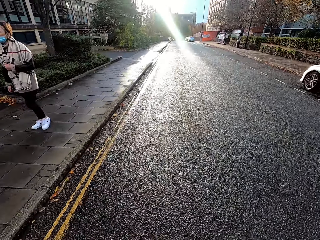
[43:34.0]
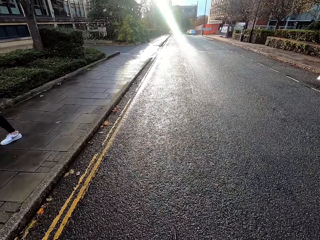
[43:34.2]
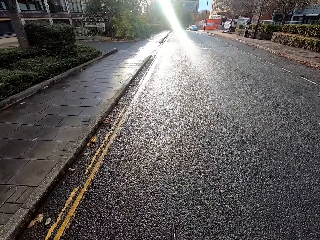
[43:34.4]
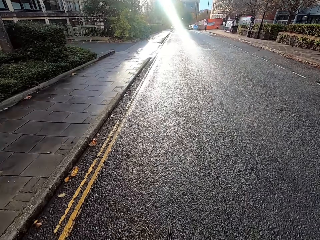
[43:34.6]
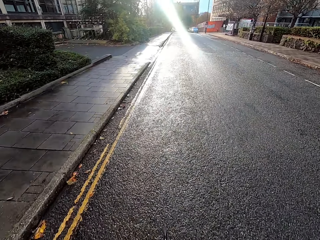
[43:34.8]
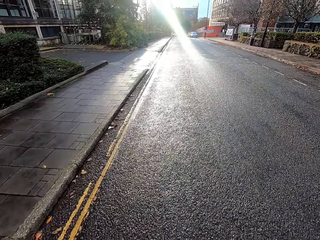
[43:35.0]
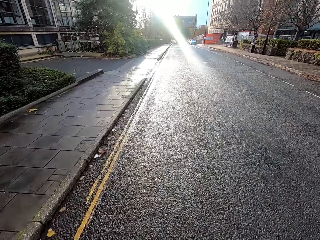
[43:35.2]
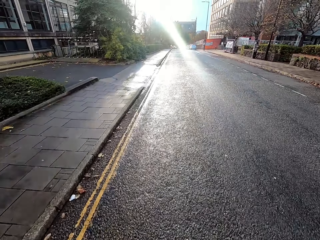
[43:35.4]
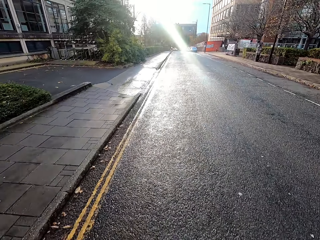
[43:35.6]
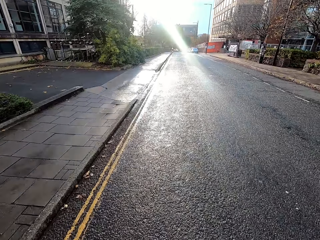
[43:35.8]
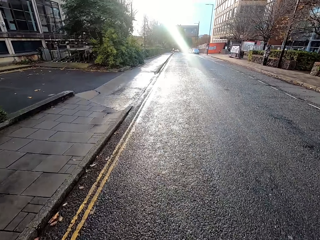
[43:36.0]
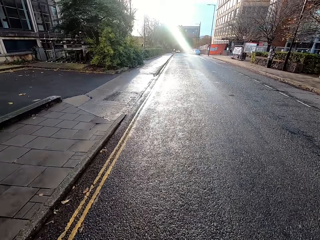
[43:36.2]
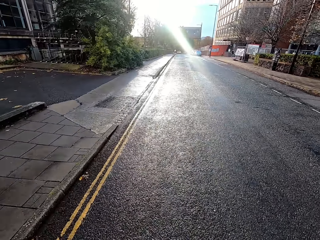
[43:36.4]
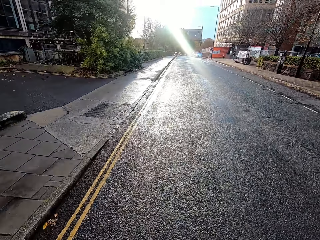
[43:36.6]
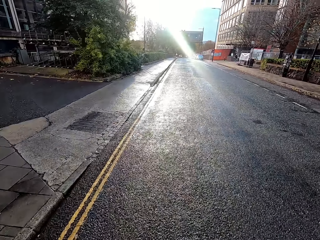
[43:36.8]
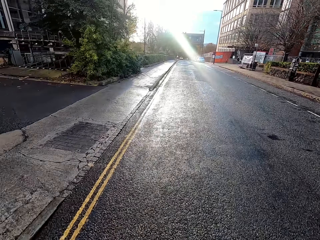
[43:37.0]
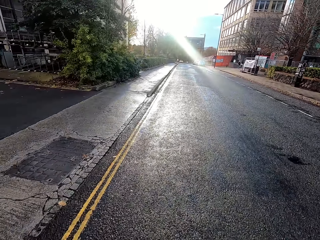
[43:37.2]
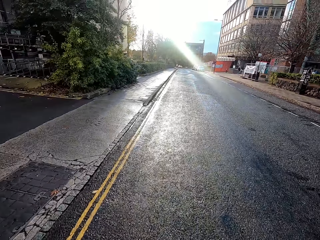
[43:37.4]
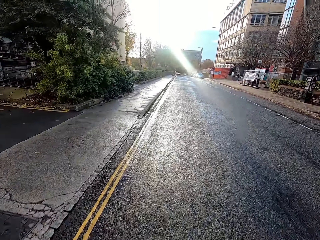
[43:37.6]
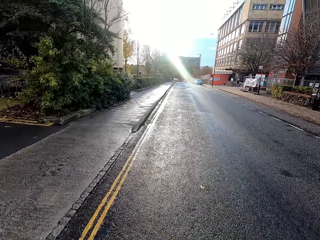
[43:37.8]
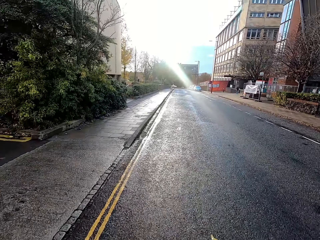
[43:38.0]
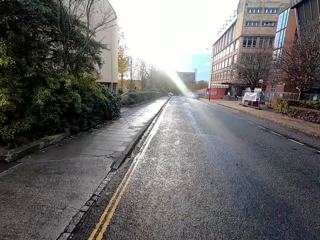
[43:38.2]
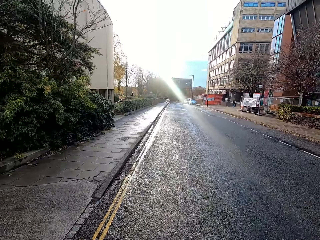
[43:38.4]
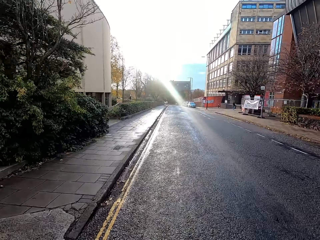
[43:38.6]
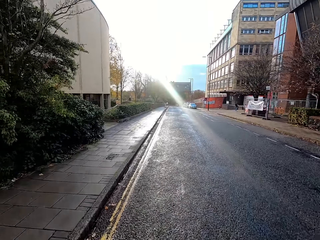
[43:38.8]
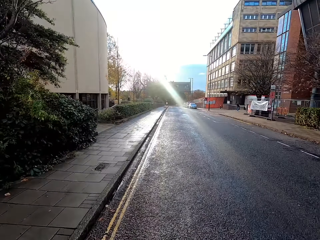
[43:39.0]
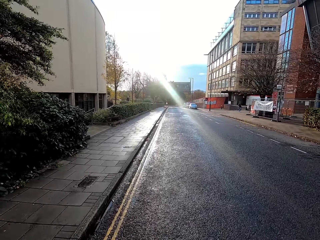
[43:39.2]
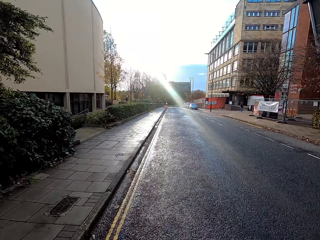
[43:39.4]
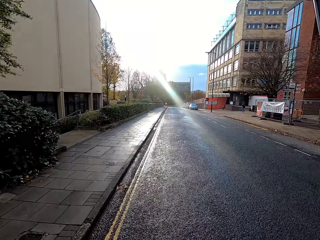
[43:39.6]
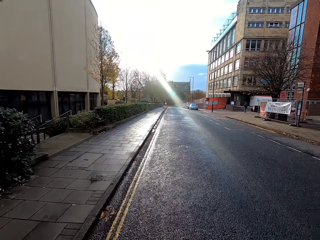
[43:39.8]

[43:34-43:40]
A woman walks past the camera wearer.

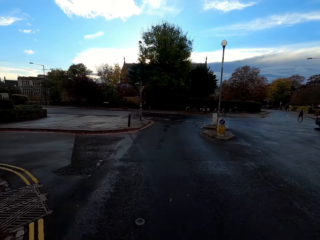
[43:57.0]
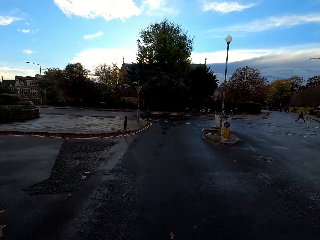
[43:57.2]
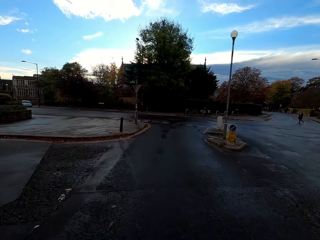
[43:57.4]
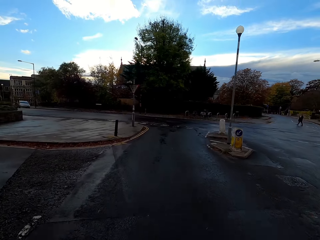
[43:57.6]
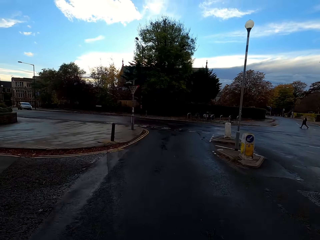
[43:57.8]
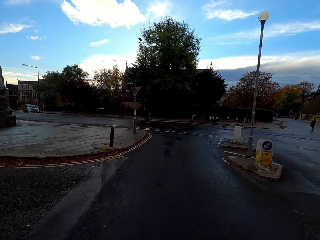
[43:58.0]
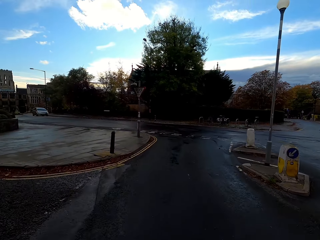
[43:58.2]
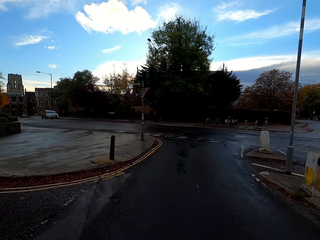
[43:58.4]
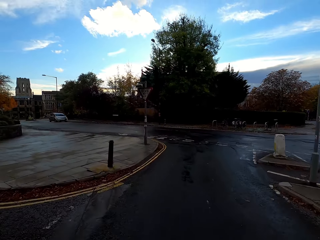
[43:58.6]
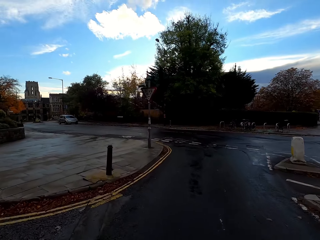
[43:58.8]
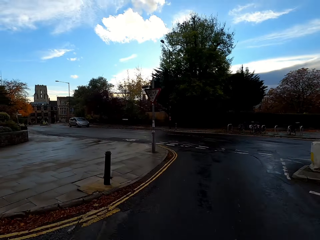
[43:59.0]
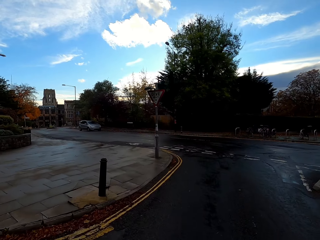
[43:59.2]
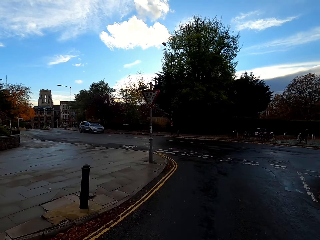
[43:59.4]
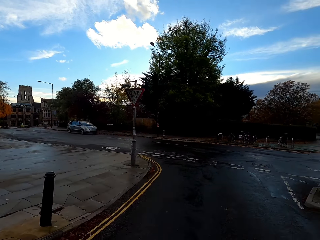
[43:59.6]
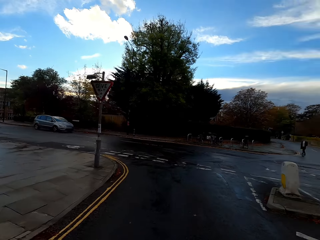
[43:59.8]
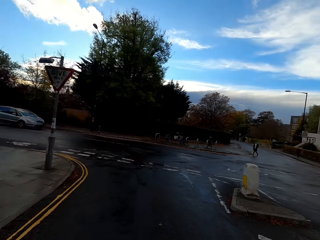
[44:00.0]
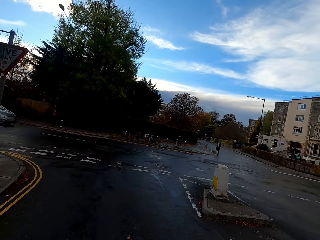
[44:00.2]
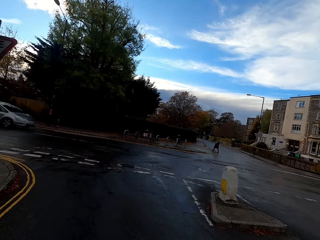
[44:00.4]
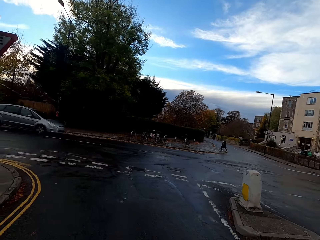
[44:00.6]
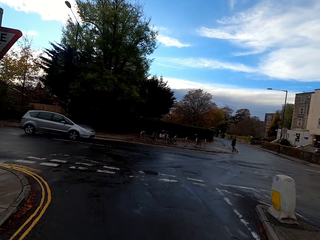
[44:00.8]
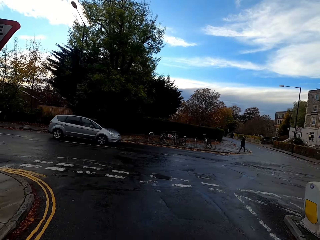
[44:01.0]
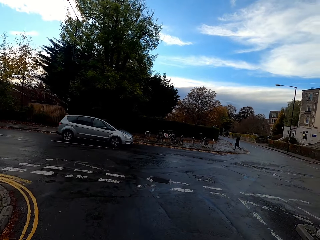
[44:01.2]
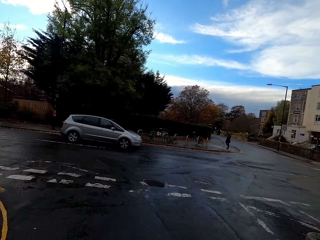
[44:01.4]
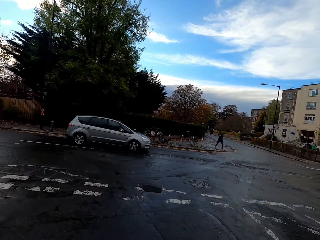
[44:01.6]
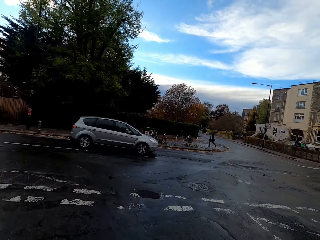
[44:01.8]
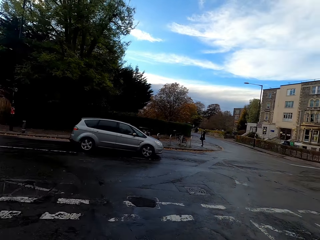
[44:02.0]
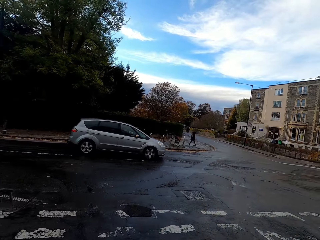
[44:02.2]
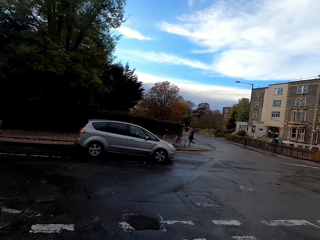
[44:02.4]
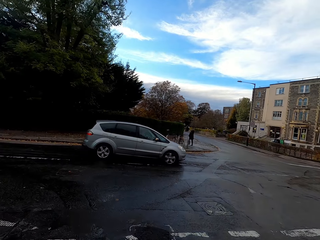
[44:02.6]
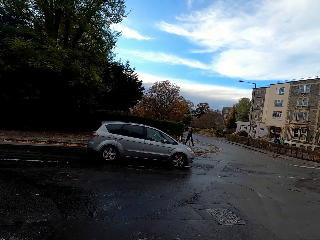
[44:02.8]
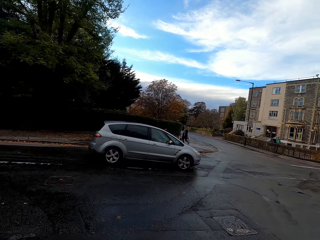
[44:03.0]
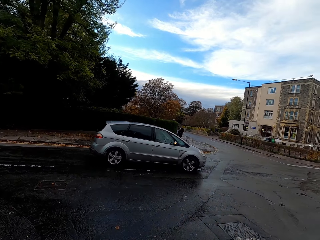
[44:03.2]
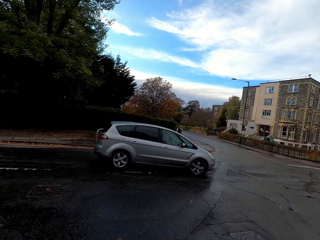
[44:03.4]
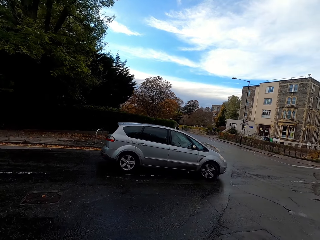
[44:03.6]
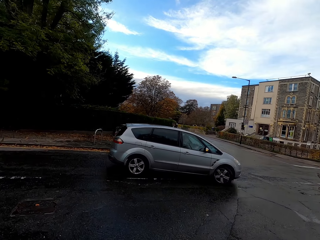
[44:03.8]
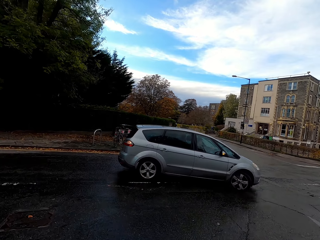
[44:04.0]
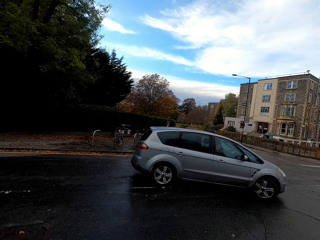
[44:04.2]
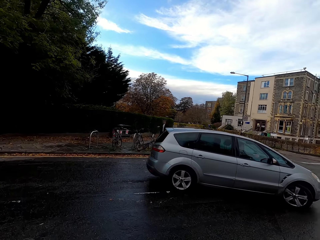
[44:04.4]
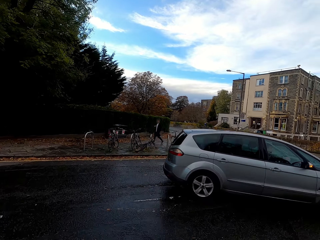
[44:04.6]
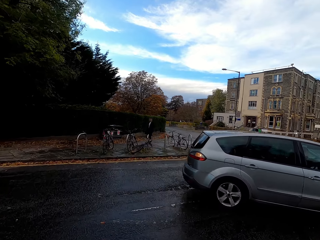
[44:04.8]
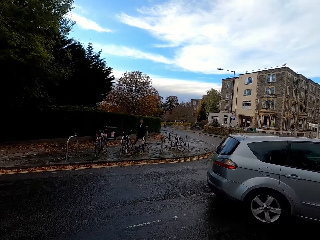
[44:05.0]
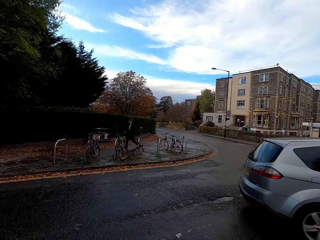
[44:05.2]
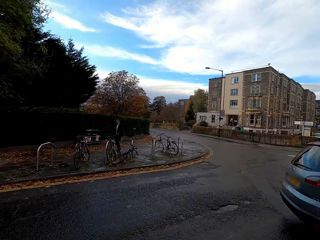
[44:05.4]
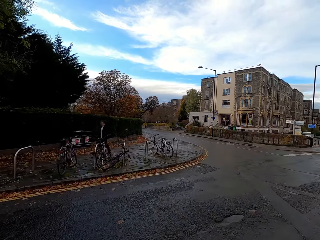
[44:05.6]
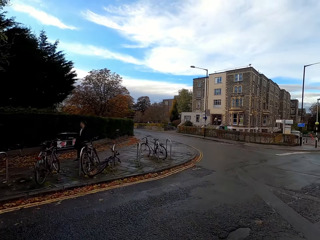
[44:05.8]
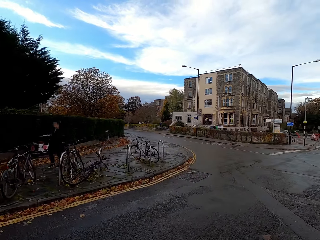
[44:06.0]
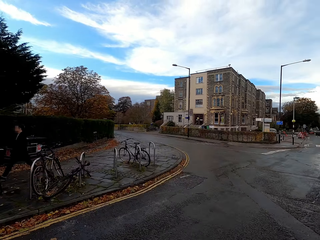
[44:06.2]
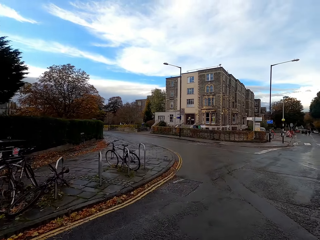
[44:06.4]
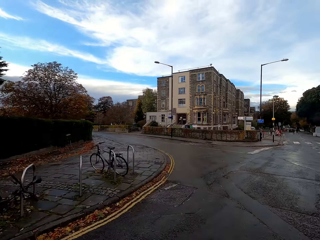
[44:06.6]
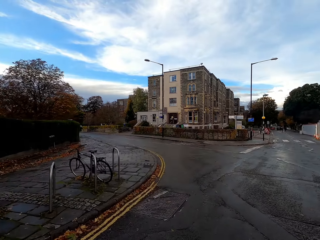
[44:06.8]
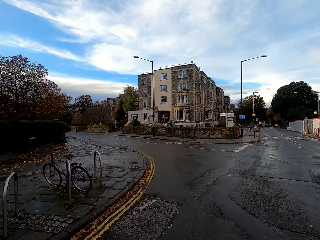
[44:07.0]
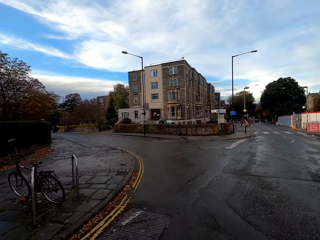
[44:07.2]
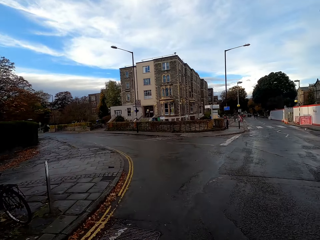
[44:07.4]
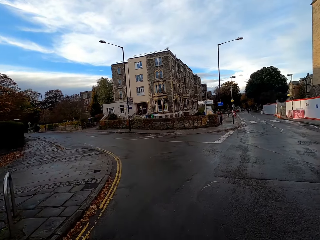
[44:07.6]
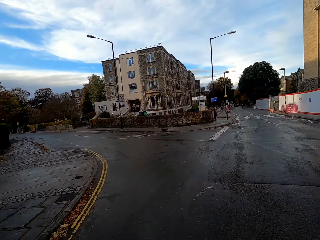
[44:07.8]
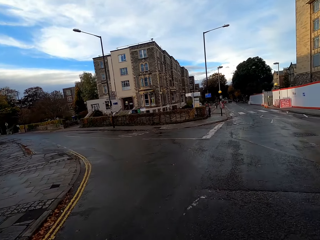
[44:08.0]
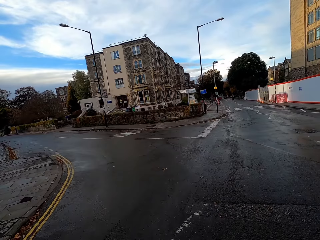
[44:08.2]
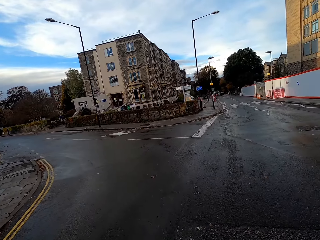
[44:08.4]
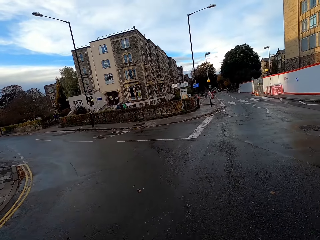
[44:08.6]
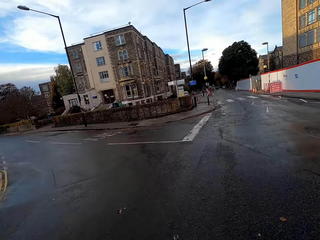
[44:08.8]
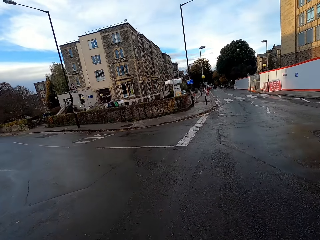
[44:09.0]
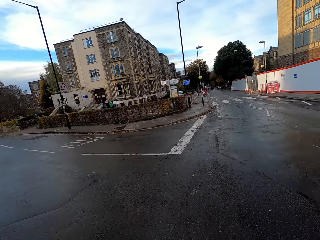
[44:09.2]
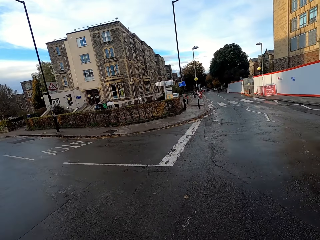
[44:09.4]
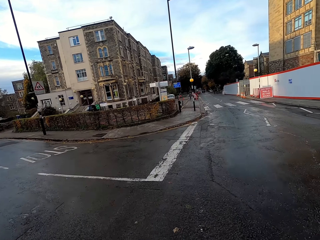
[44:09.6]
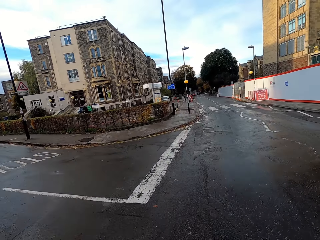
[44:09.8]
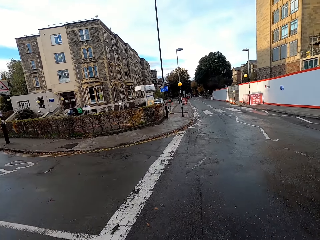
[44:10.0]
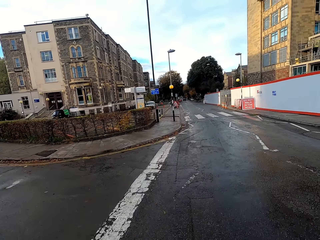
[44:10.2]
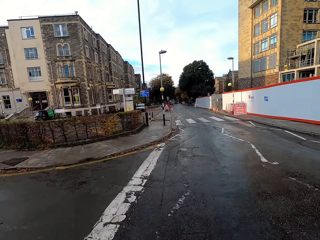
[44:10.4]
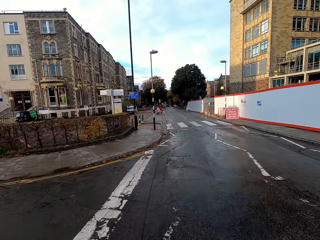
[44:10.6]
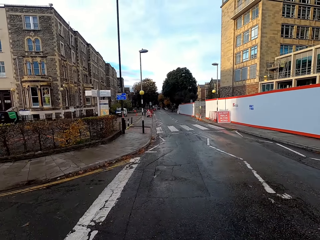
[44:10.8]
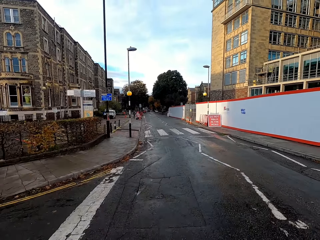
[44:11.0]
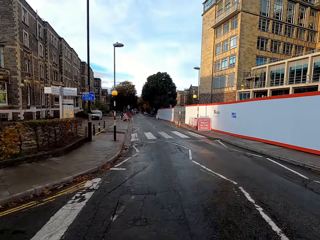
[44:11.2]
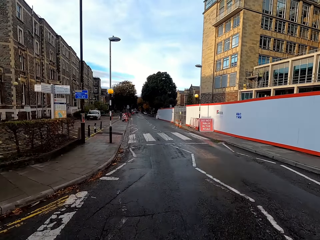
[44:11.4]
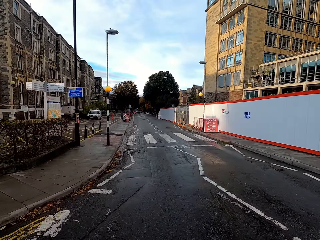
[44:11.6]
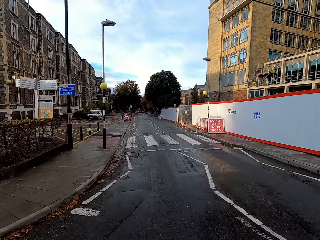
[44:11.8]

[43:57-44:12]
The camera wearer checks on both sides of the road. They stop in the junction. A silver car drives past the front of the camera wearer. The camera wearer takes a right turn.
